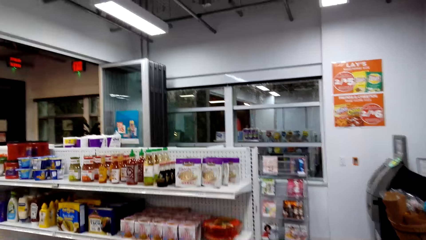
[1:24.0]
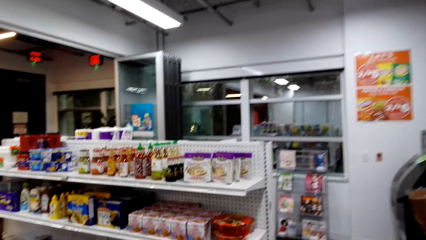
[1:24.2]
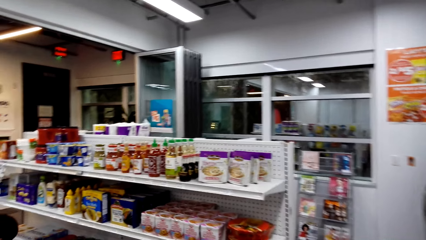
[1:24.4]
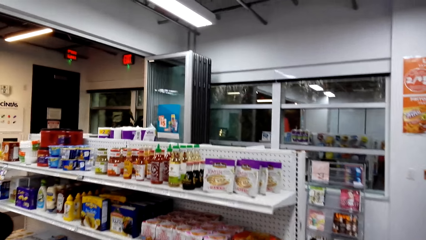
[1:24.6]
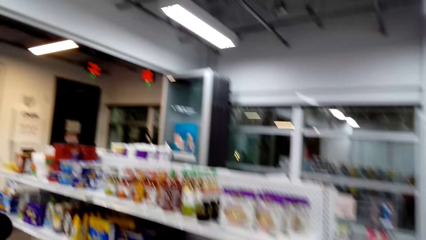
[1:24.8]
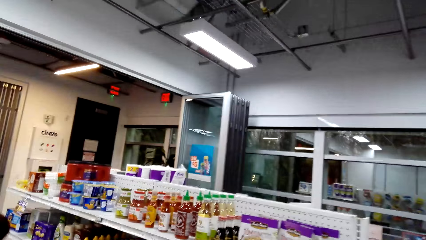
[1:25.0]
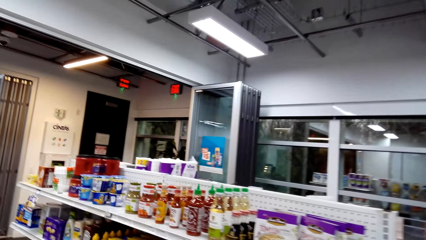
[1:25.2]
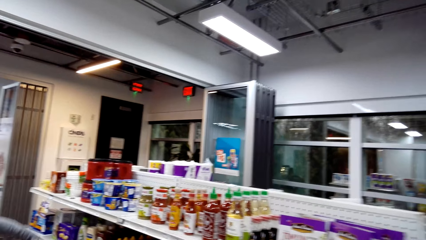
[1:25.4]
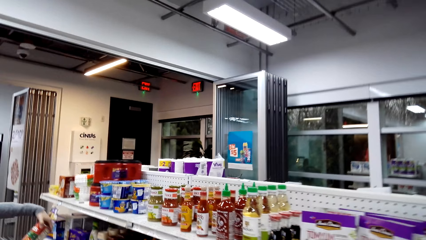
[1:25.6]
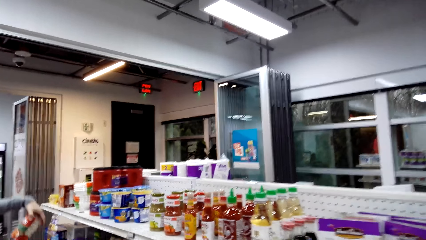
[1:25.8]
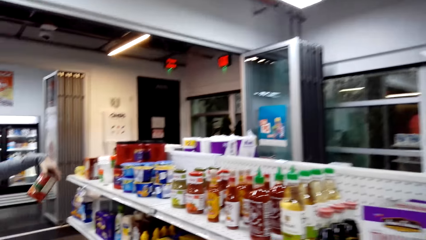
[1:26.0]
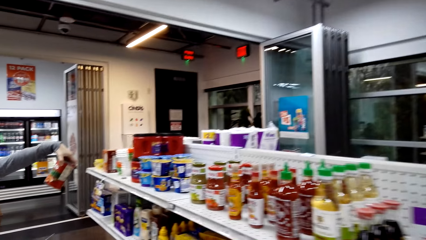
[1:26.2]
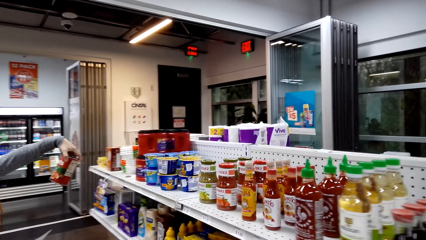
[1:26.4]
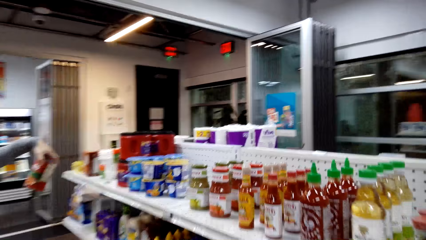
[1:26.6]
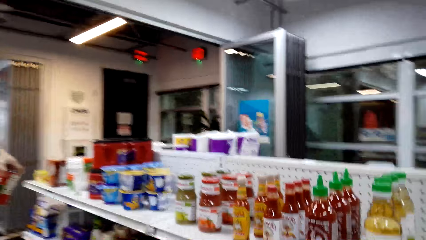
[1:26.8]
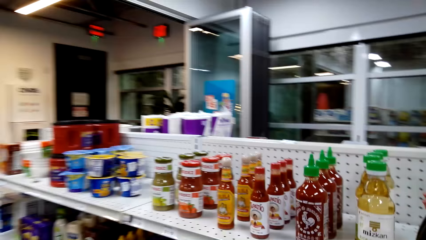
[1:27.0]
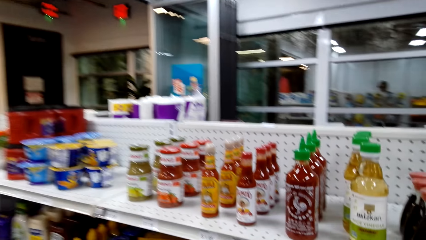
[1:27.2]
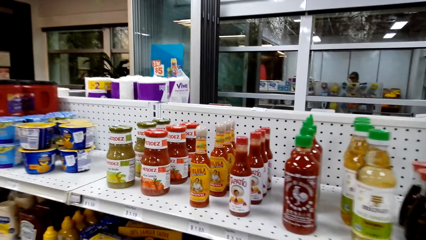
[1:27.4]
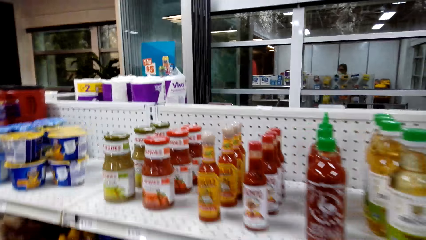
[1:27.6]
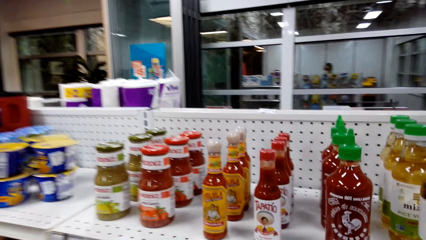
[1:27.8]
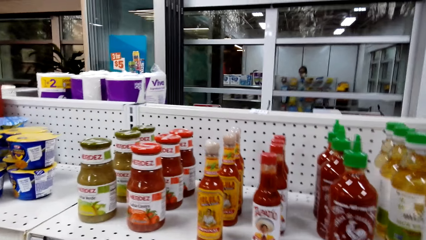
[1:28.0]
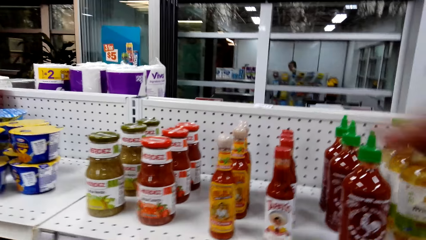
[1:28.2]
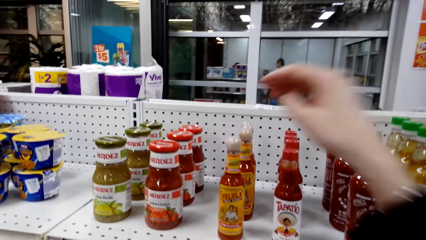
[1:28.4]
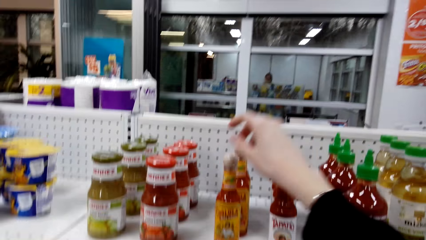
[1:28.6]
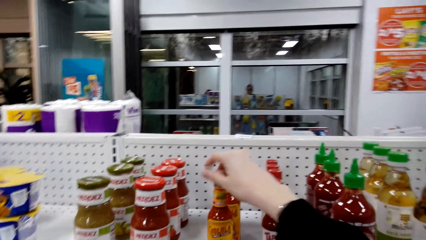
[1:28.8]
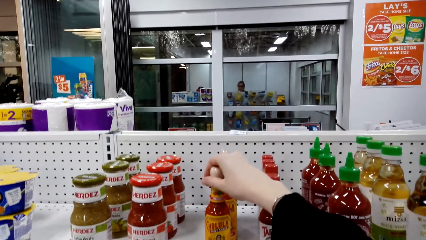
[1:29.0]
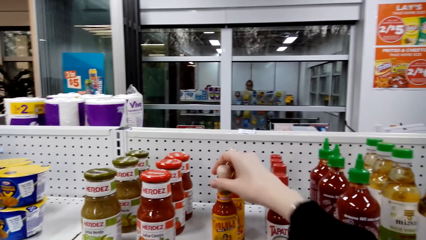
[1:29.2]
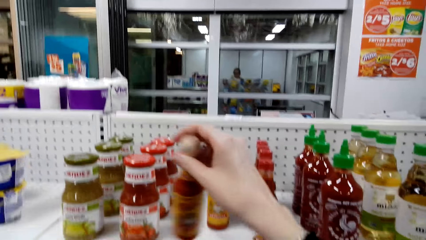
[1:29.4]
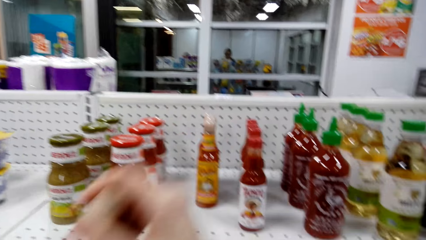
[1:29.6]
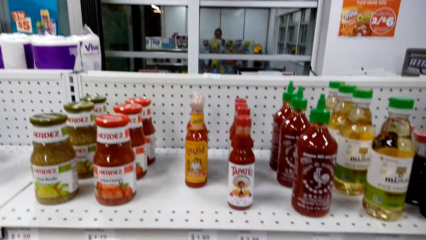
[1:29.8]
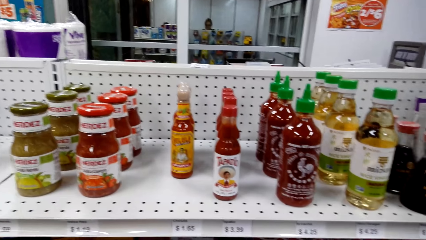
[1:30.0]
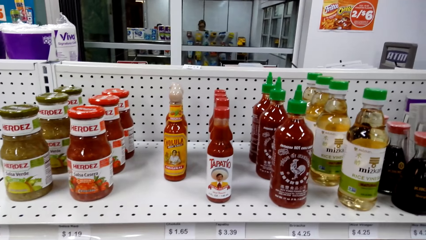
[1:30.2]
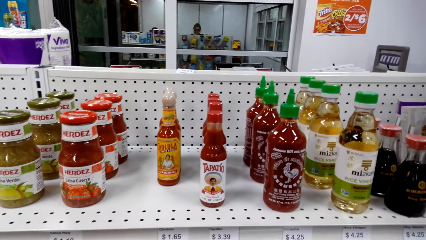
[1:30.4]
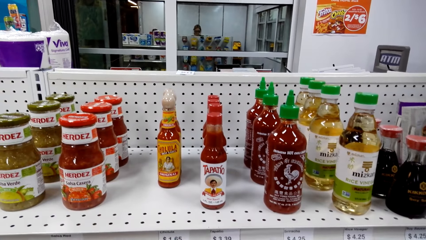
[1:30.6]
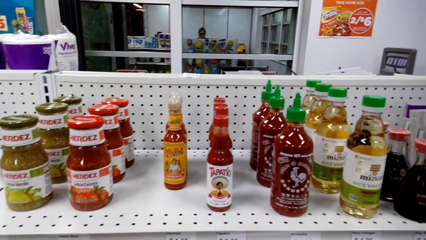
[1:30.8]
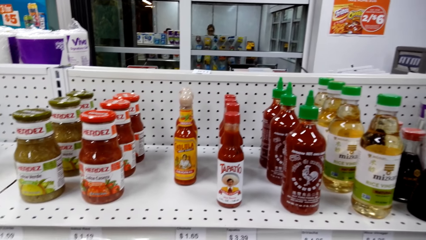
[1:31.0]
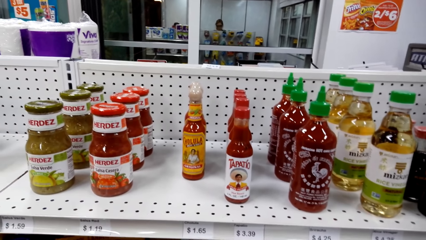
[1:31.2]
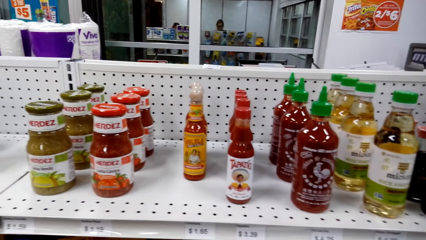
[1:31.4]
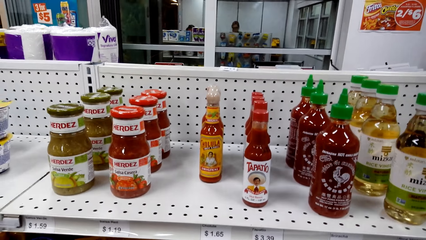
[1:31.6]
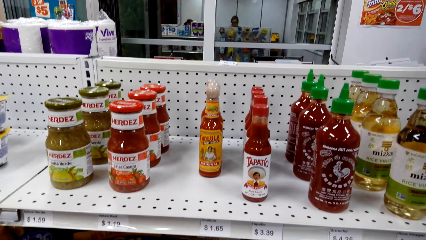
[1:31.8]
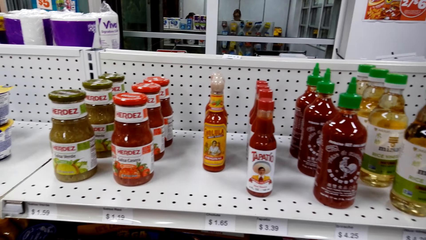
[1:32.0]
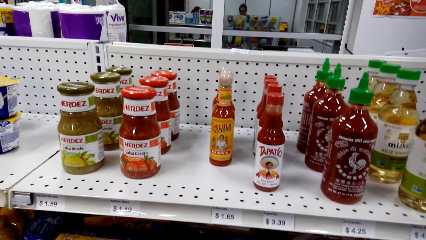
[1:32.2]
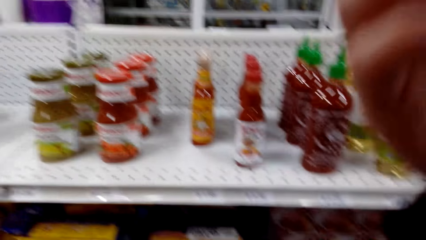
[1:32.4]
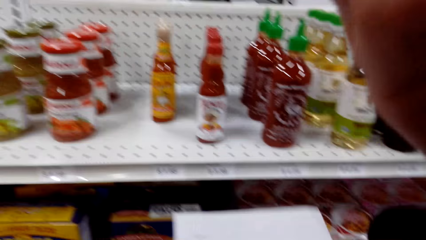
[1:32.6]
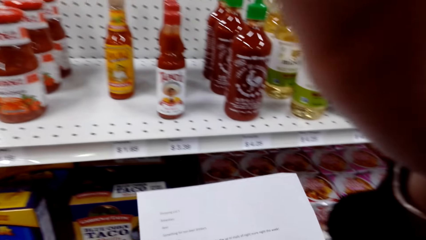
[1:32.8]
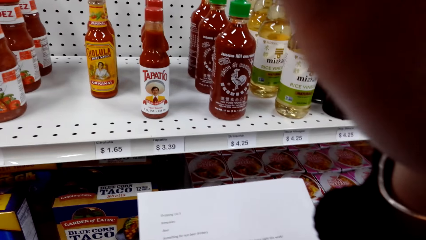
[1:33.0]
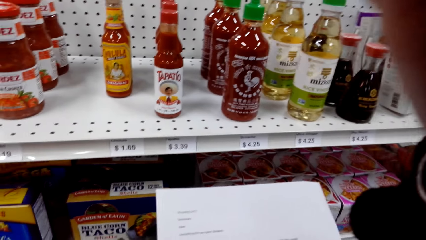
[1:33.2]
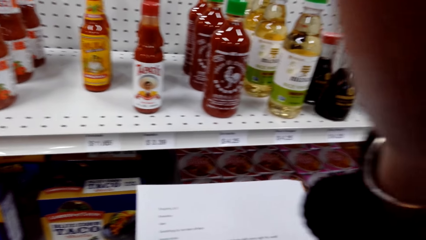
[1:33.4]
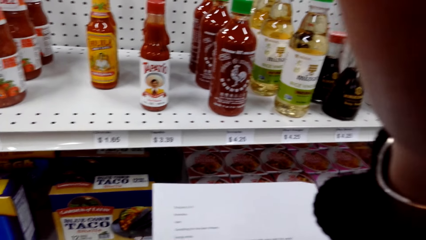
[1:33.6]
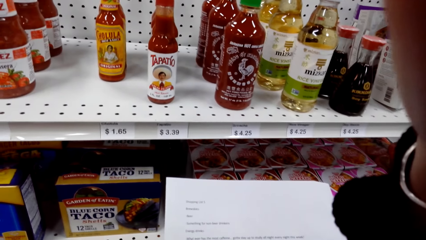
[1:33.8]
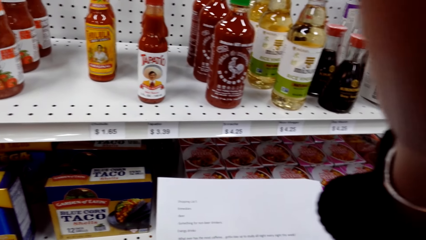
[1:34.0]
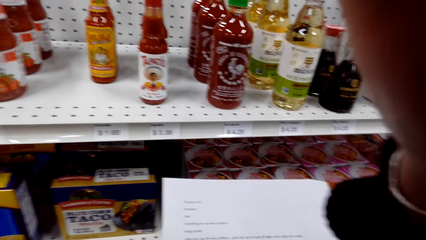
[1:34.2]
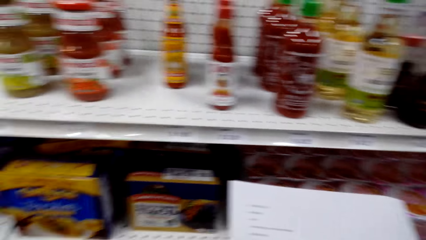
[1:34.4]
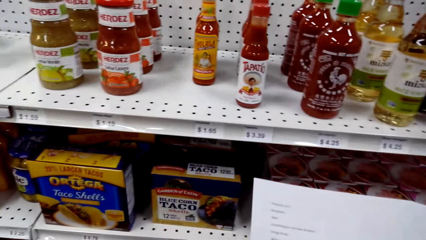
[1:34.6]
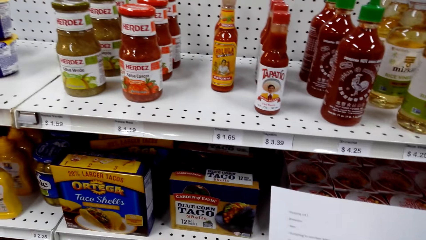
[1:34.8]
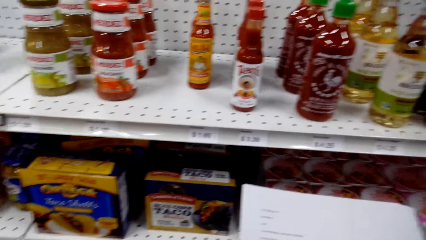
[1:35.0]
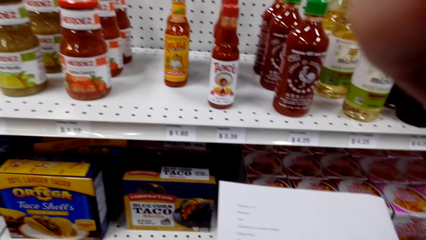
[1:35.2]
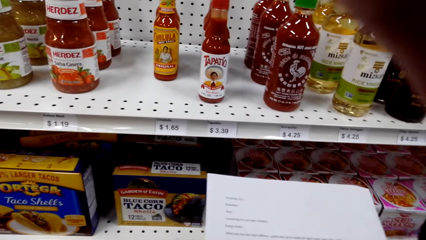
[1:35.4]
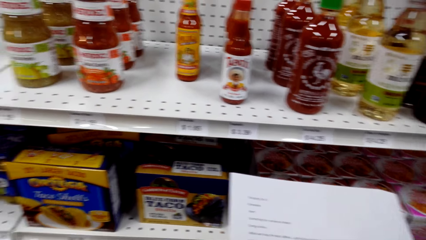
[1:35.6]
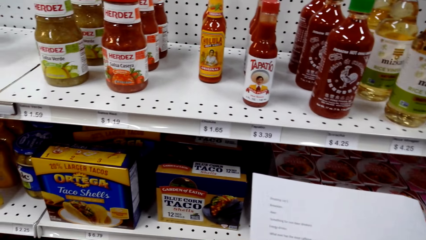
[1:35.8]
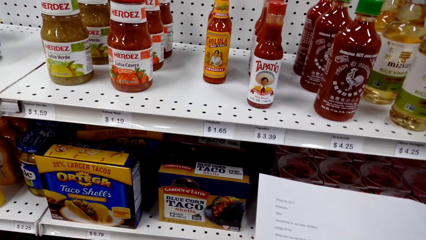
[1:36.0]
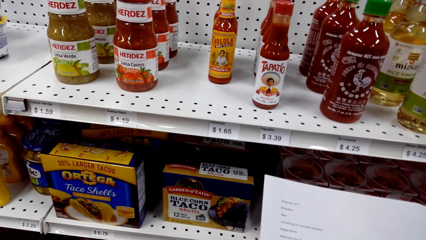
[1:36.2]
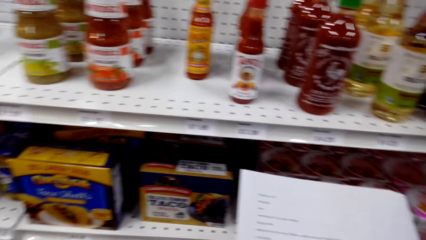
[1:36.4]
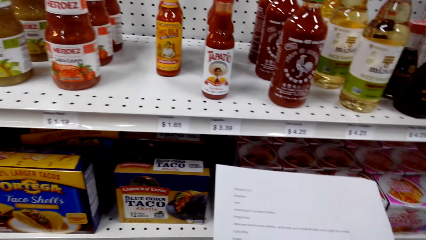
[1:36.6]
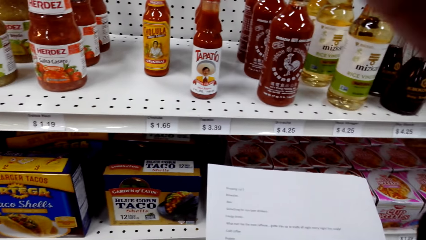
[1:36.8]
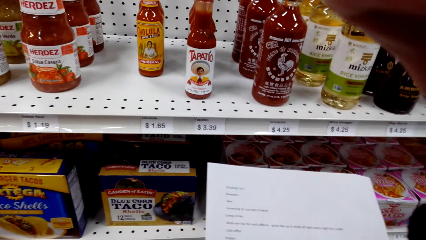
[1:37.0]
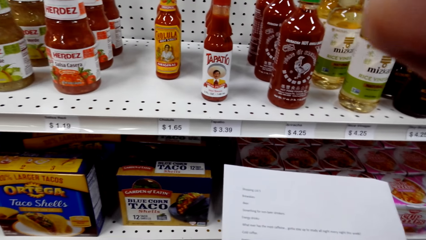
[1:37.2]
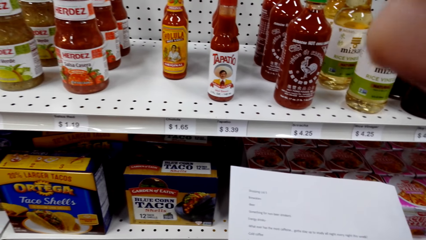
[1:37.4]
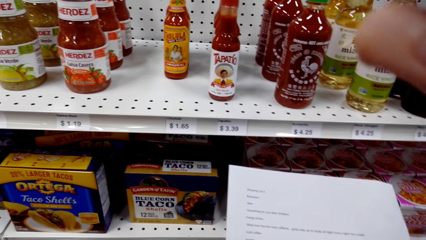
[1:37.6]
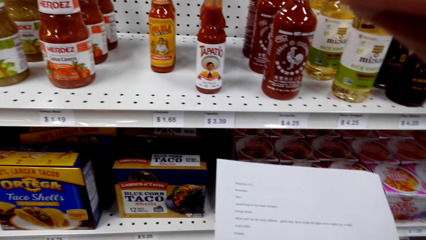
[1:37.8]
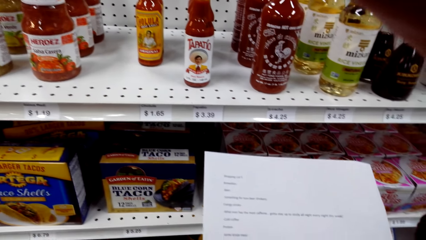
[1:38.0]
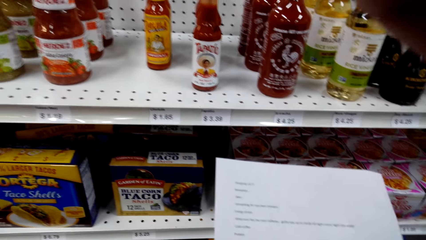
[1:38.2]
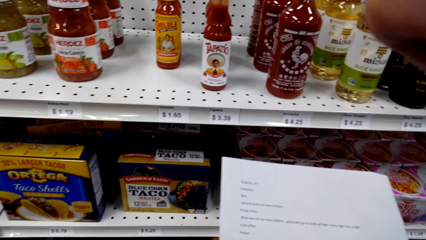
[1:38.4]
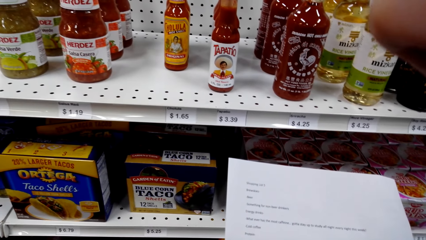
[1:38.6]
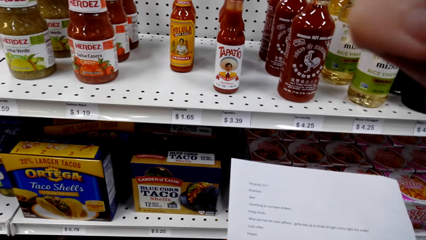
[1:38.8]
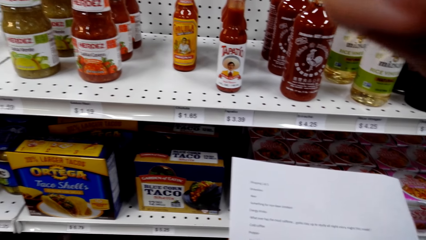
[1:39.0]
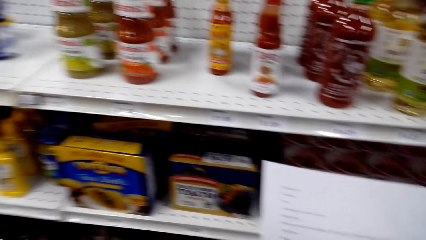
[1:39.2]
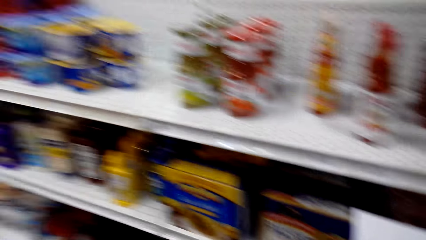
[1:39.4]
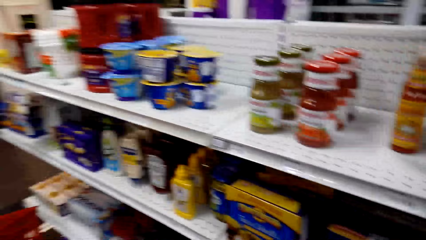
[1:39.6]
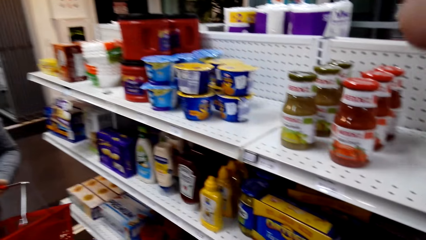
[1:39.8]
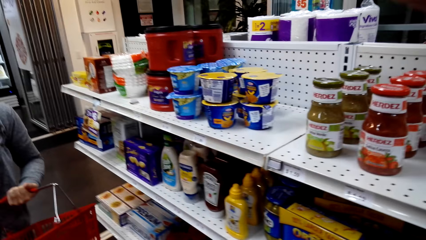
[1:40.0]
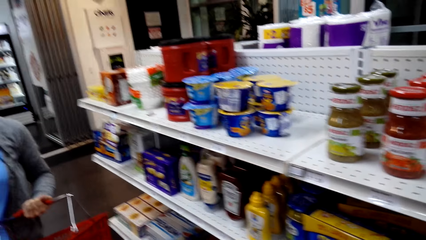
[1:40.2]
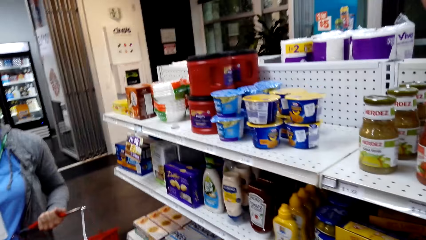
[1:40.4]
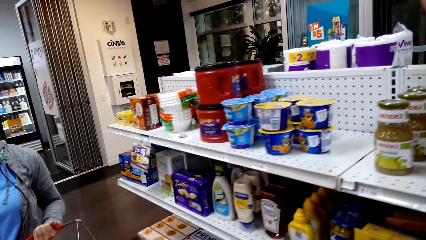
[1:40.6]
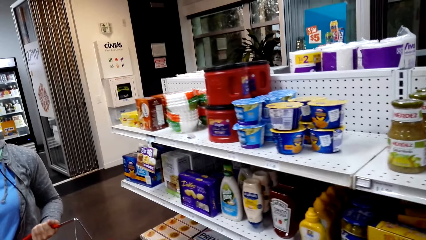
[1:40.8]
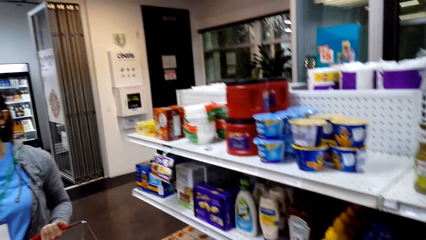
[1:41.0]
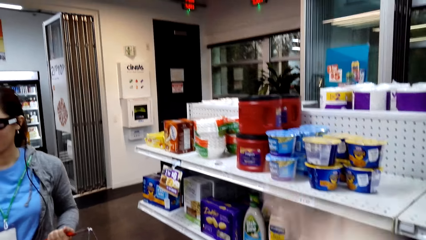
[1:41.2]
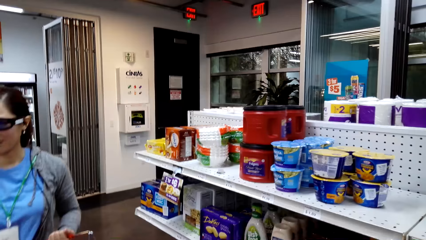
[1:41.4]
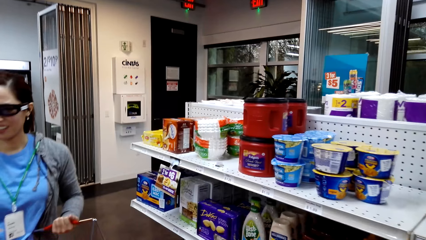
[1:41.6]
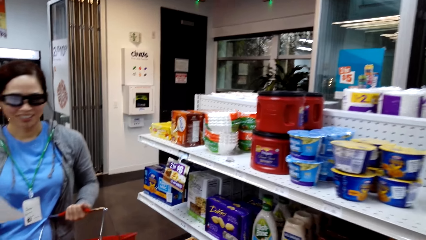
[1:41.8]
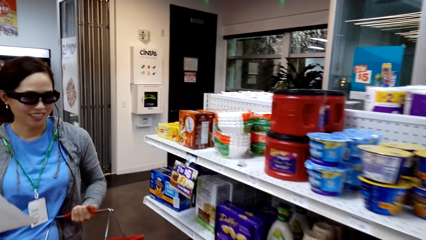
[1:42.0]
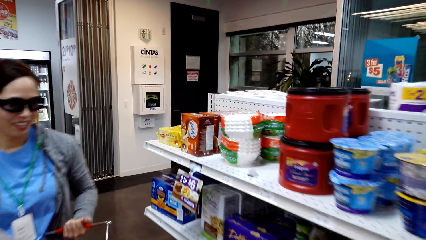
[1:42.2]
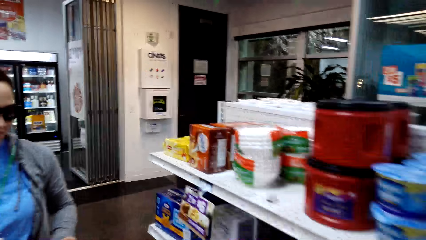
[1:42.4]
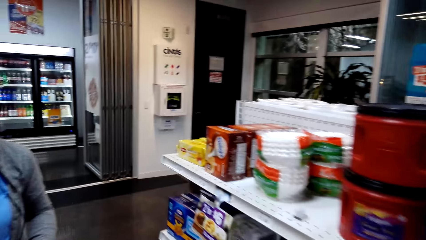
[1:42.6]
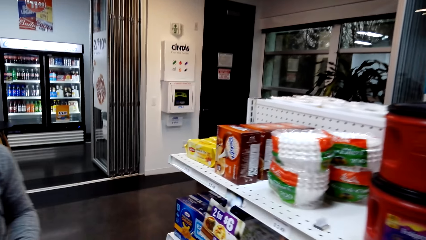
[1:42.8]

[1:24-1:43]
The cashier holds a packet of juice. The camera wearer picks up a bottle of tomato sauce from the shelf. They lift a hand, and touch the face. They converse with a woman. They drop a hand. Another person stands beside the camera wearer.
